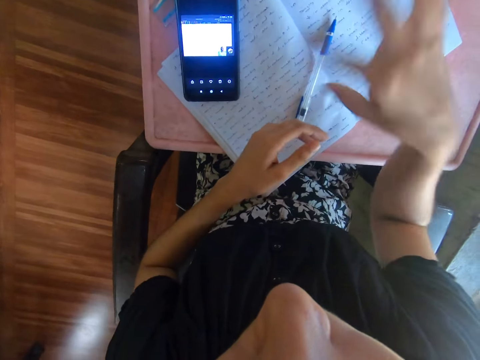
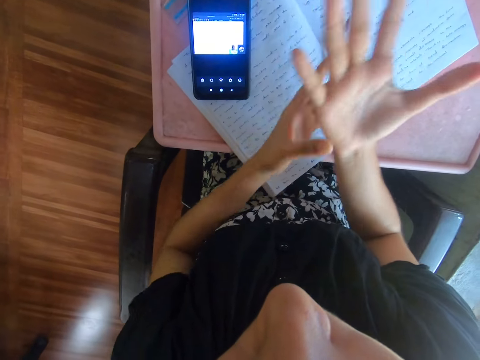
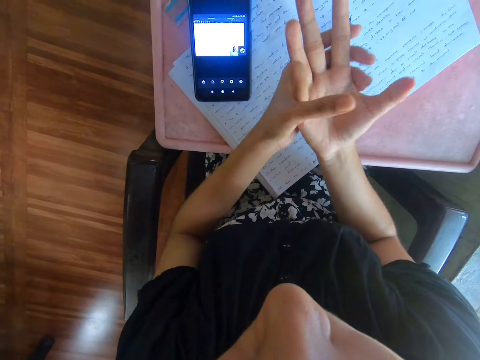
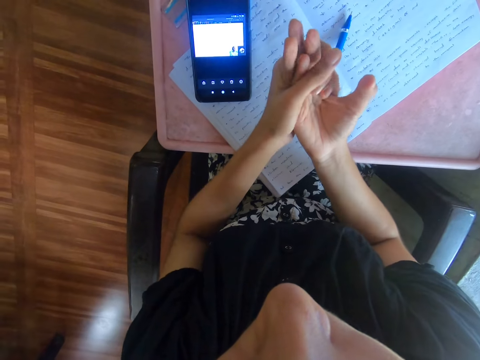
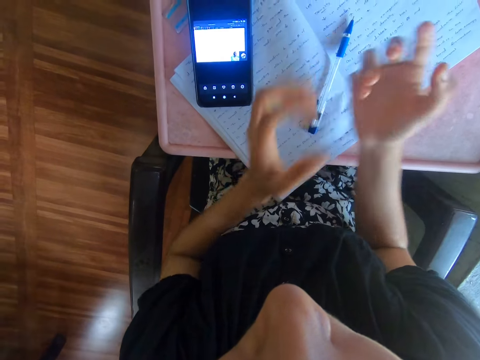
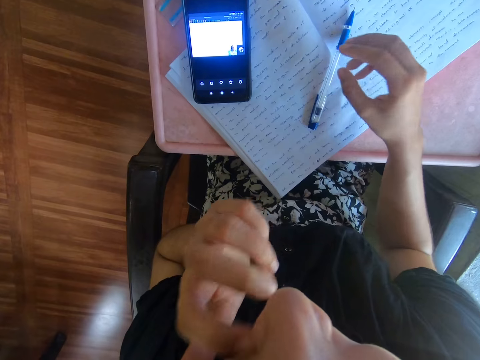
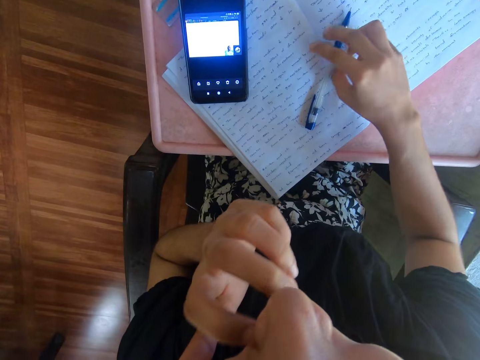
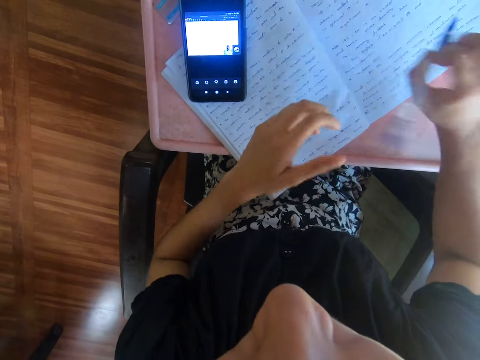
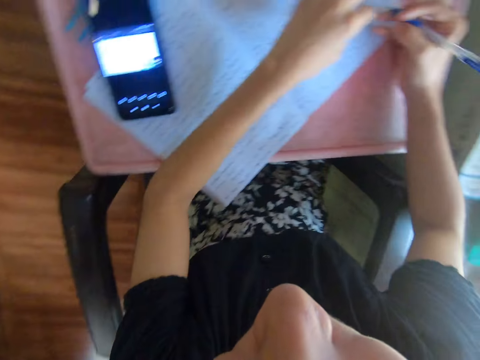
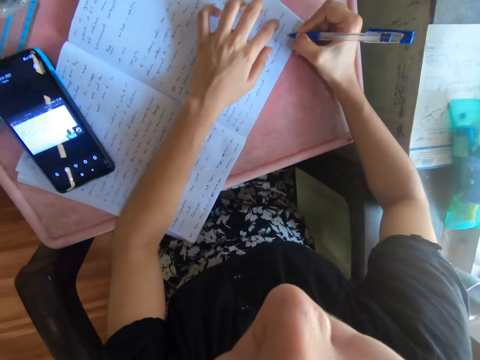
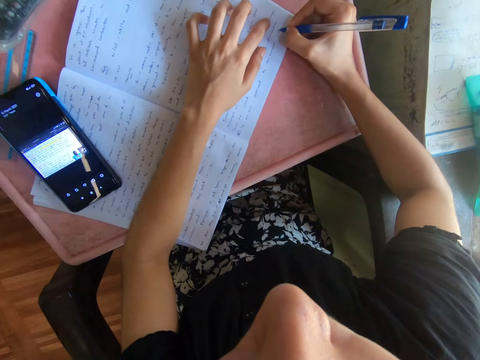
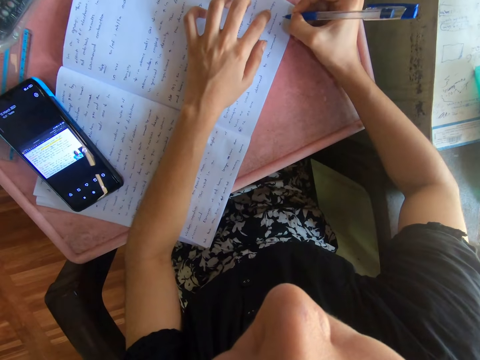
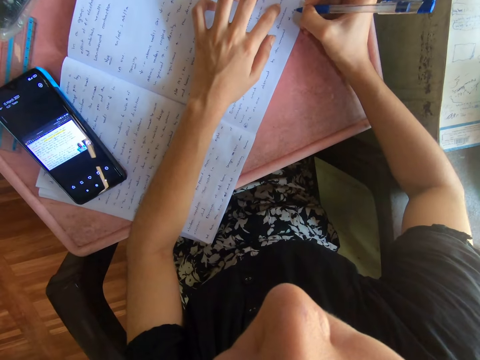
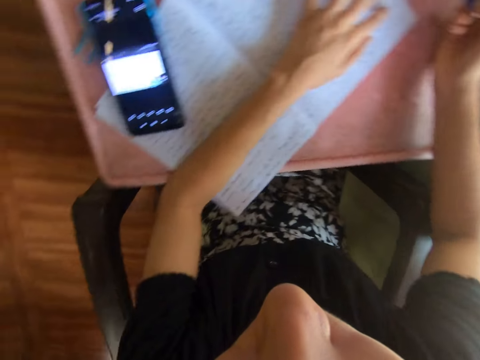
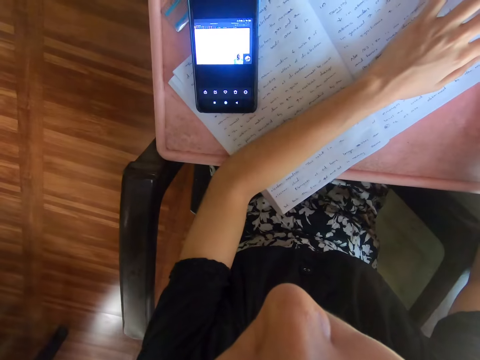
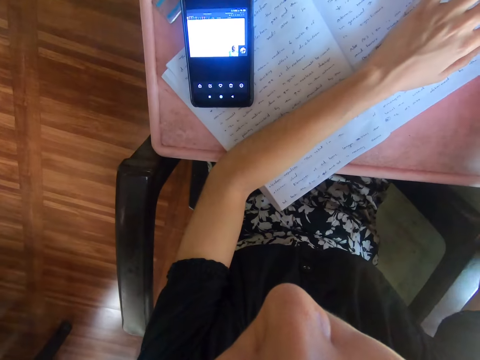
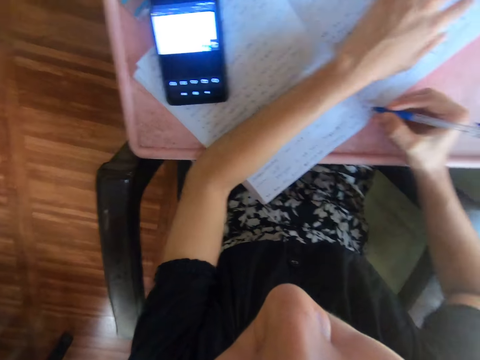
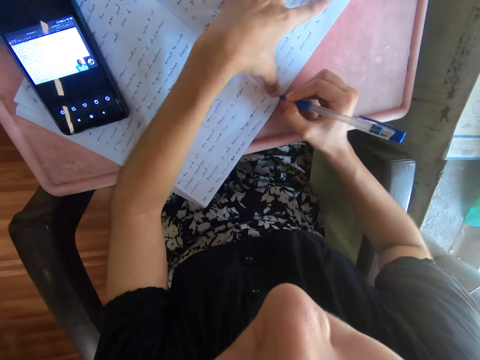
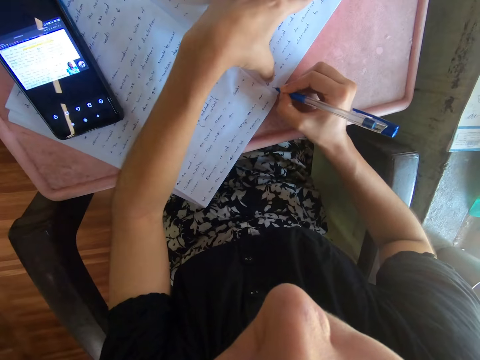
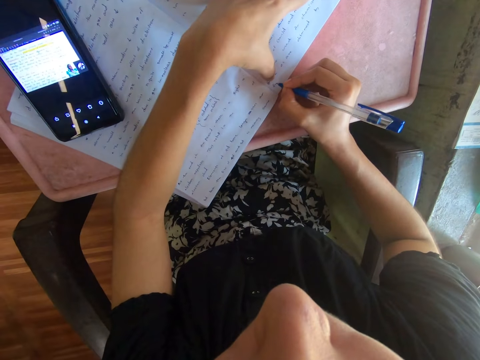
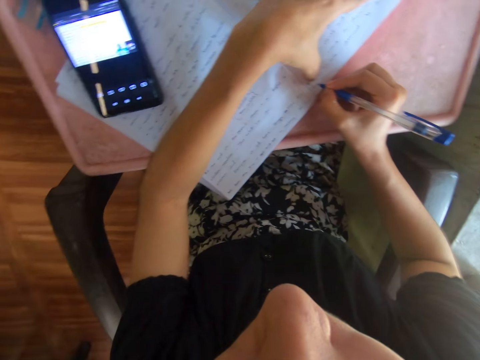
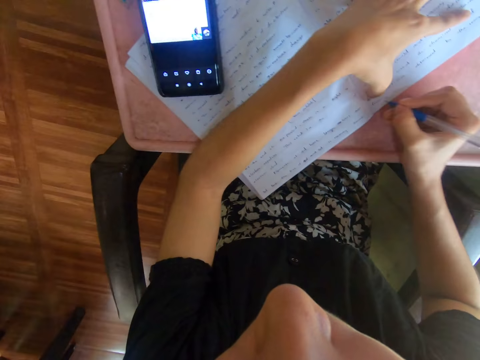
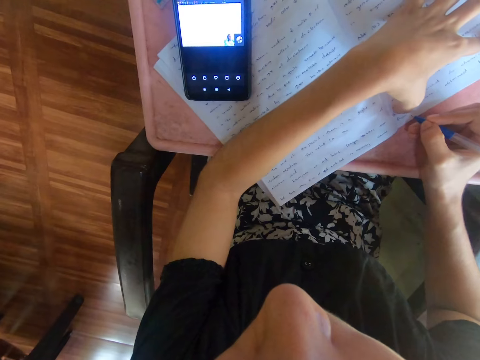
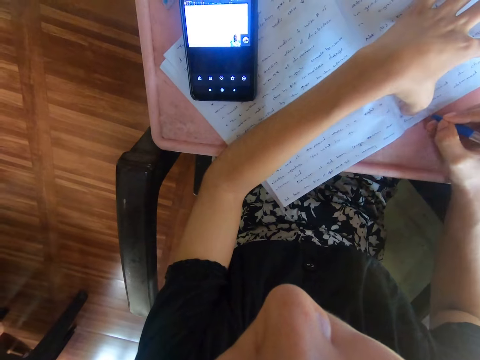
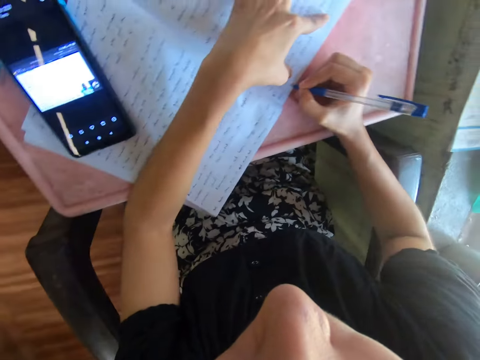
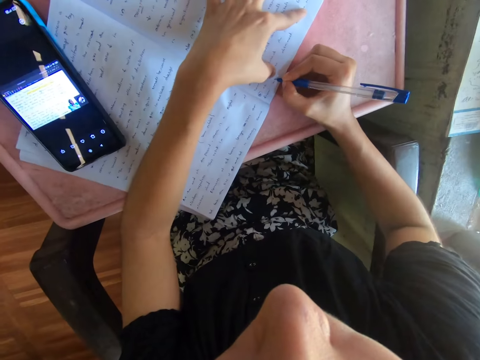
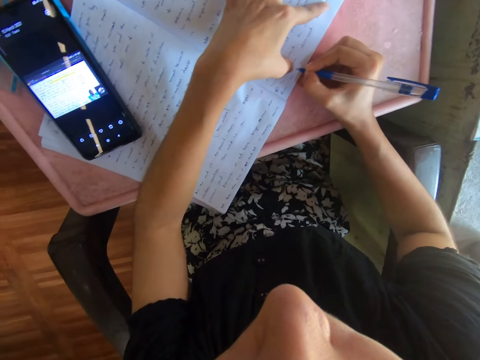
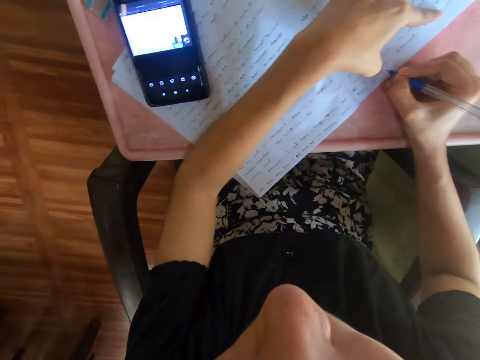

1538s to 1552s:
The camera wearer holds her hand and scratches her face. She picks the pen on top of the book. She writes on the book on top of the table with the pen. She looks at the phone. She writes on the book on top of the table with the pen. She looks at the phone. She writes on the book.

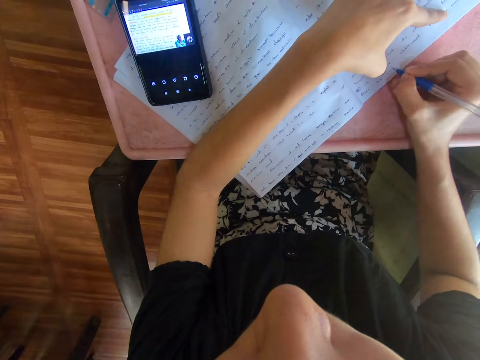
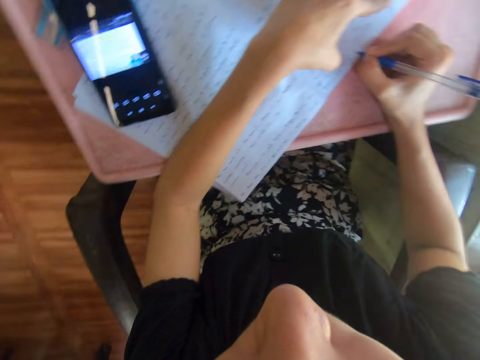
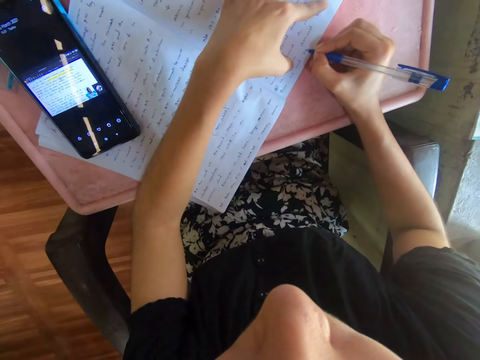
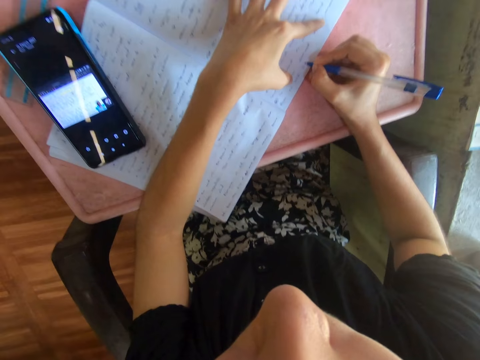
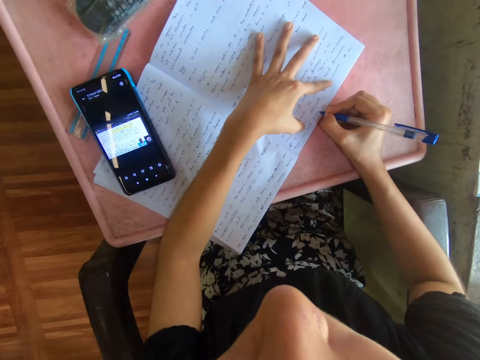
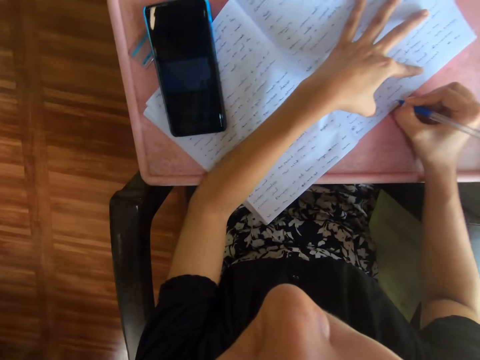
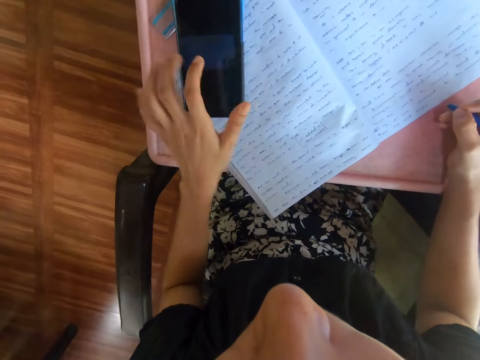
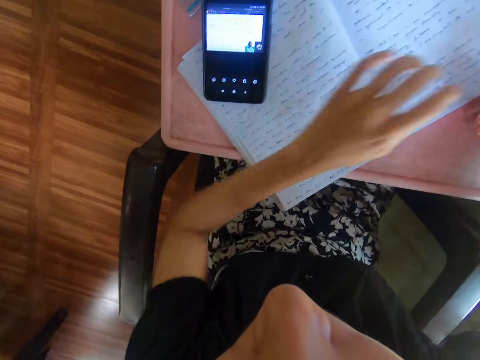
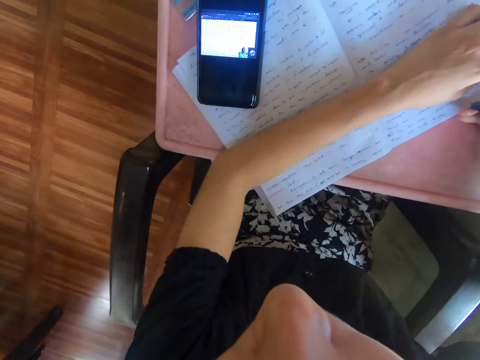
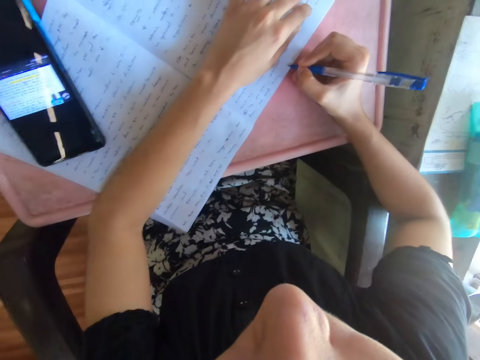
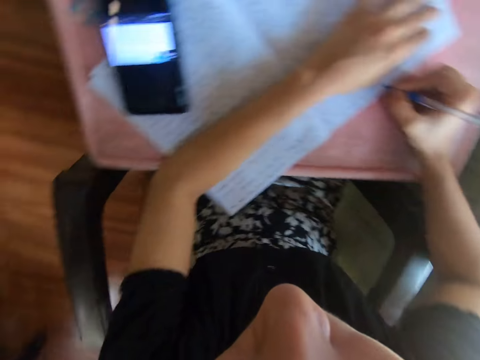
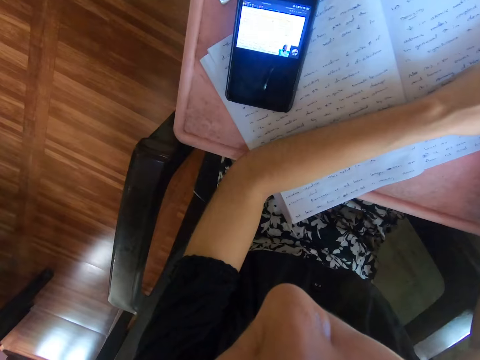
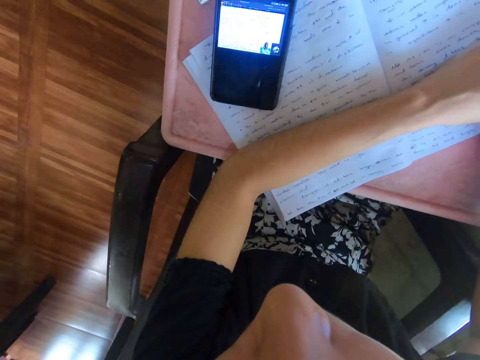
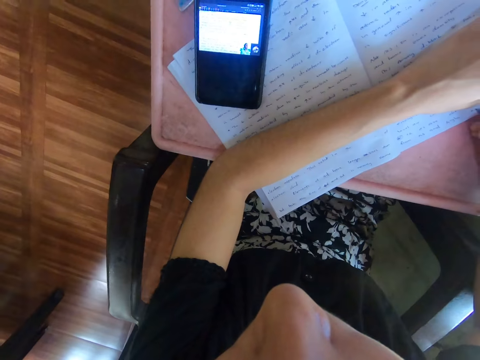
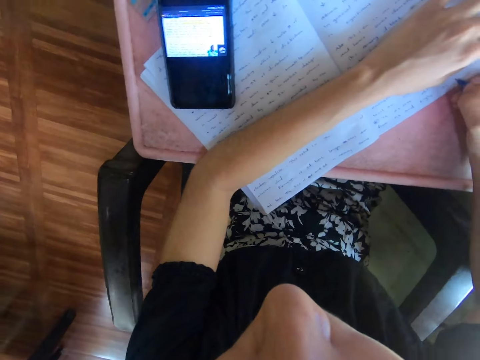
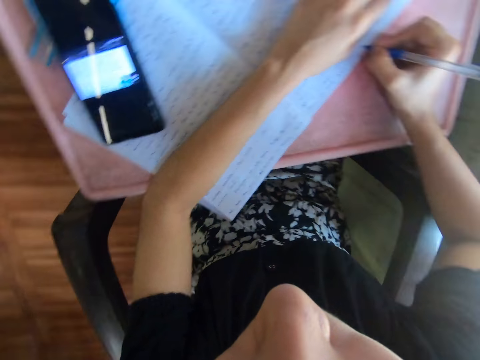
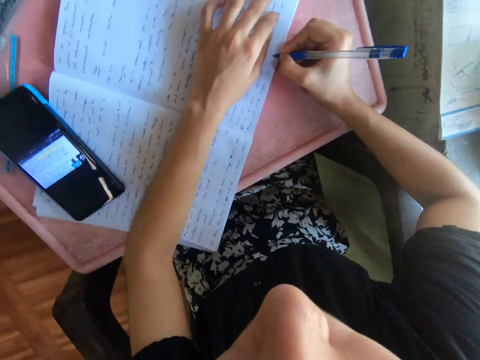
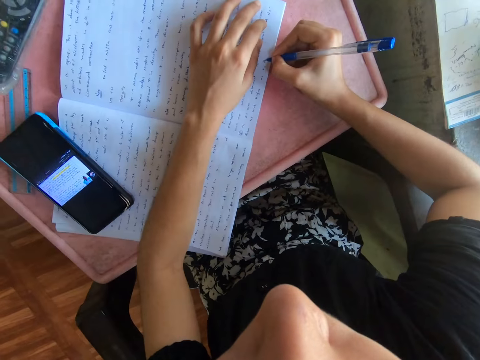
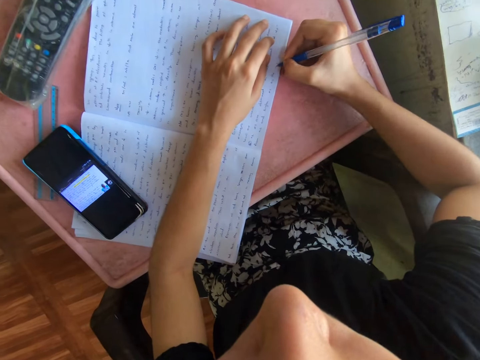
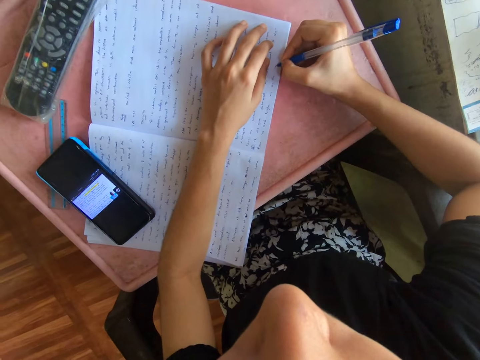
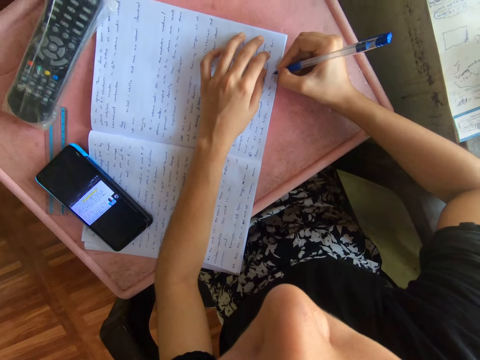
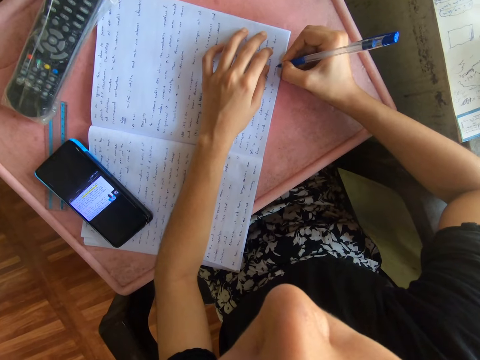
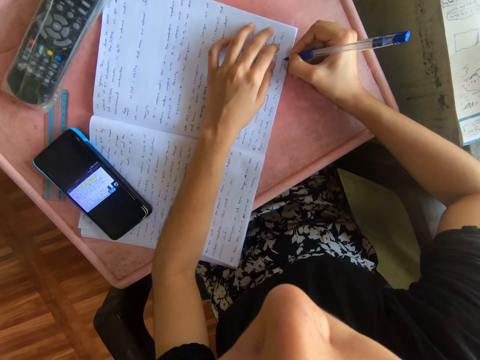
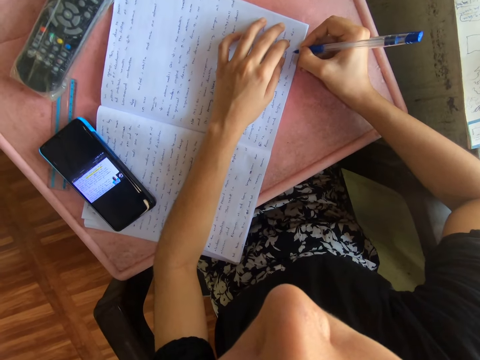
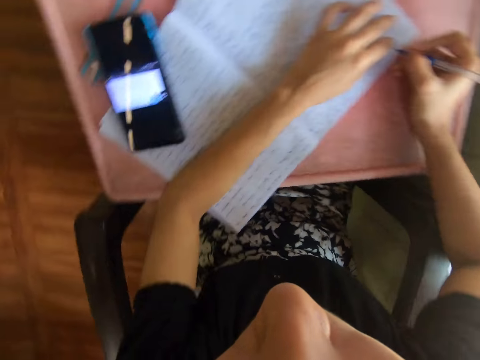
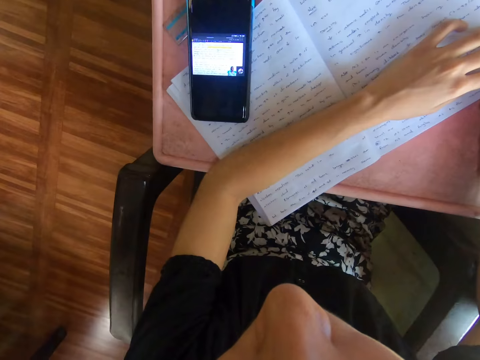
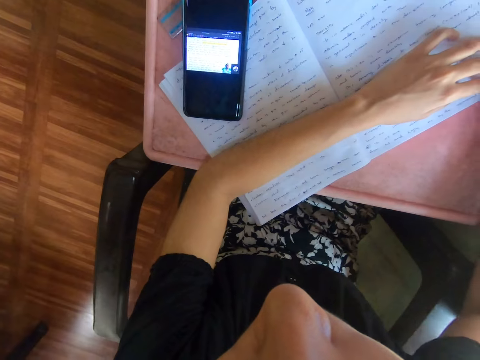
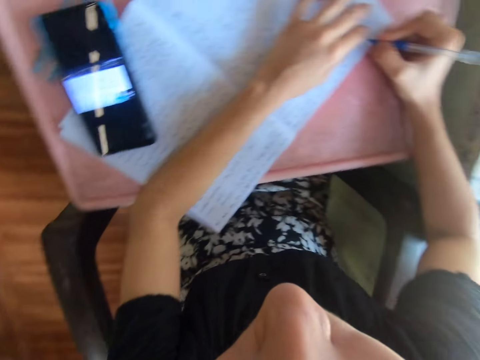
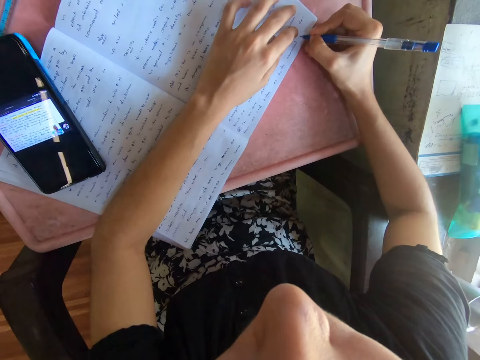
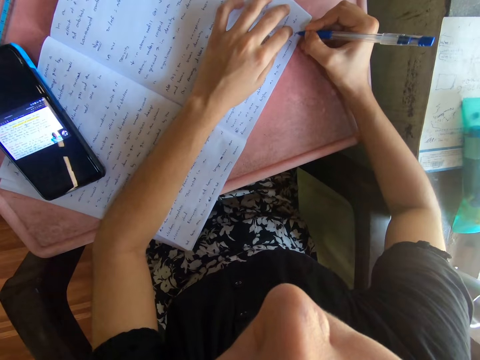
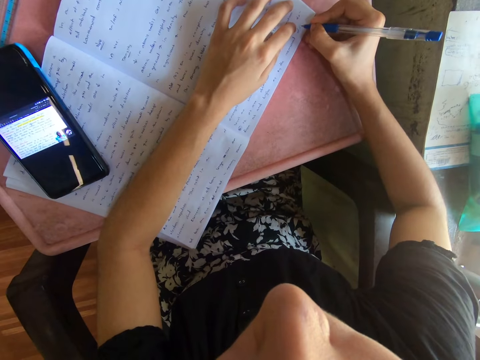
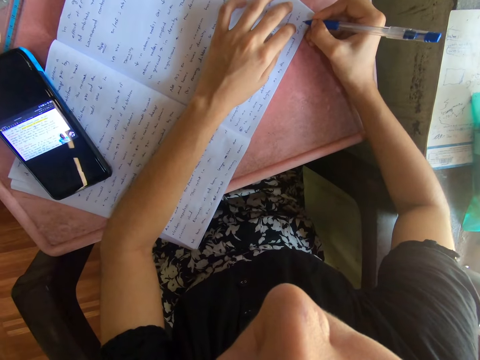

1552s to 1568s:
The camera wearer looks at the phone. They write on the book. They look at the phone. They scroll on the cellphone and press the phone. They write on the book on top of the table with a pen. They look at the phone. They write on the book. They look at the phone. They write on the book.
